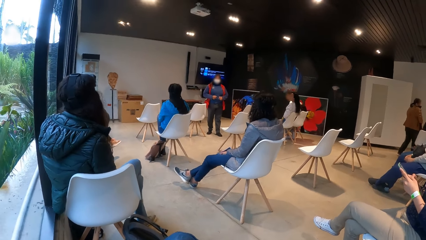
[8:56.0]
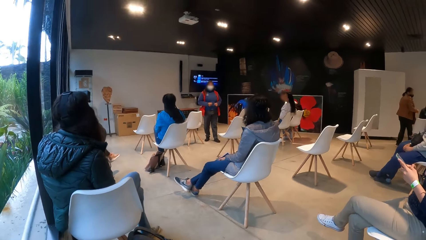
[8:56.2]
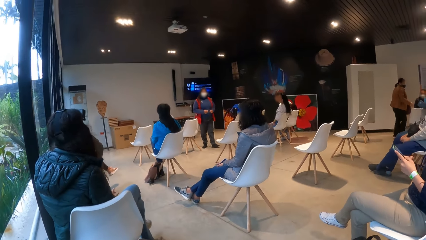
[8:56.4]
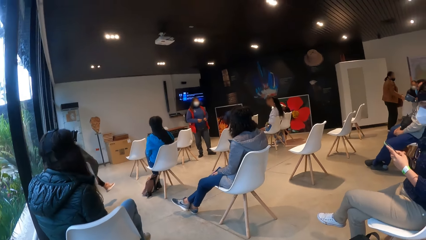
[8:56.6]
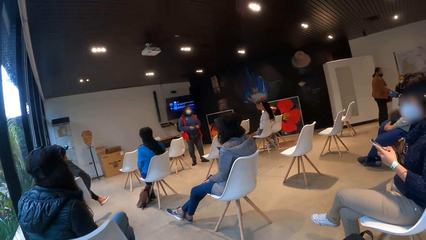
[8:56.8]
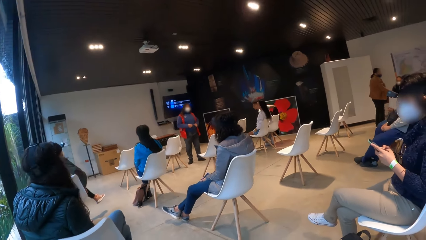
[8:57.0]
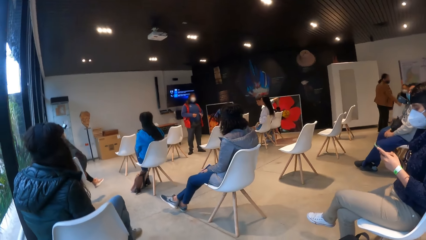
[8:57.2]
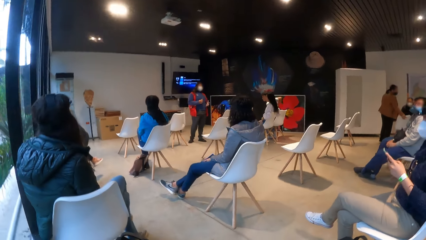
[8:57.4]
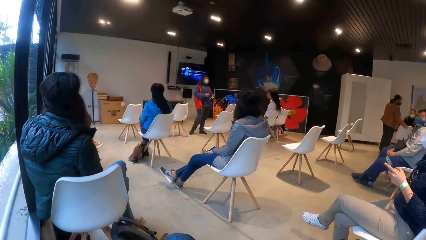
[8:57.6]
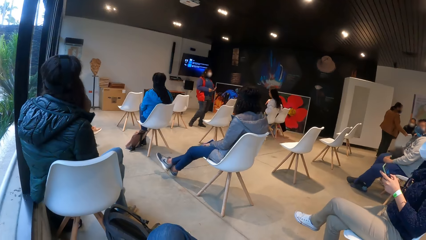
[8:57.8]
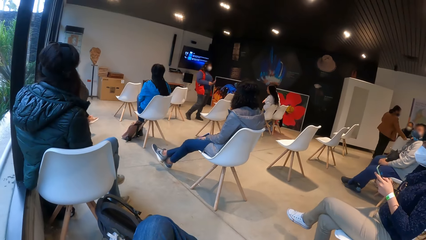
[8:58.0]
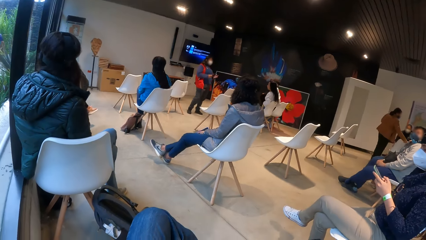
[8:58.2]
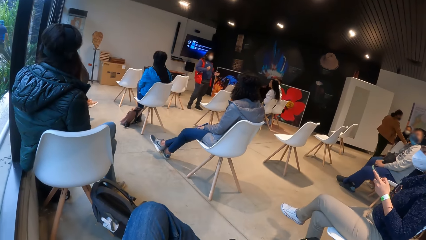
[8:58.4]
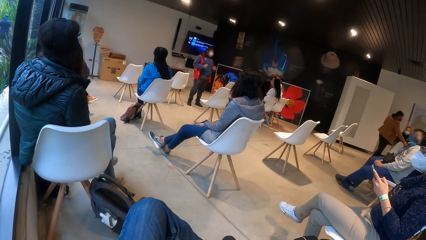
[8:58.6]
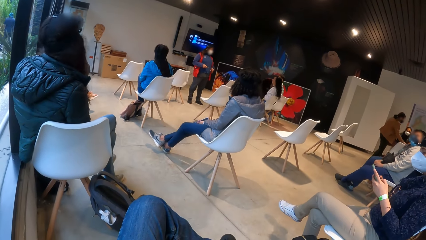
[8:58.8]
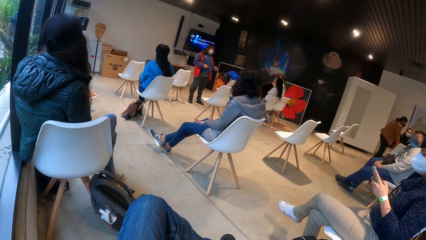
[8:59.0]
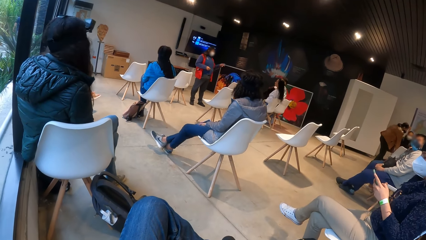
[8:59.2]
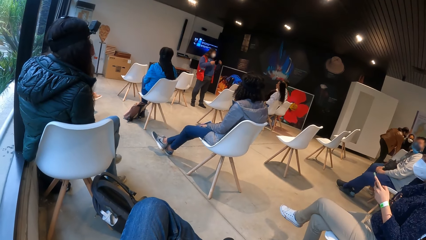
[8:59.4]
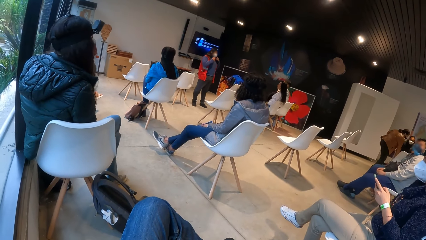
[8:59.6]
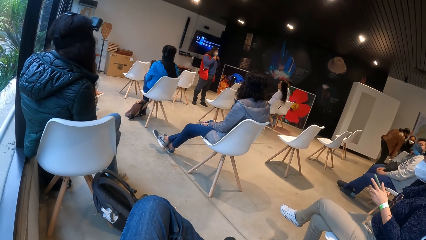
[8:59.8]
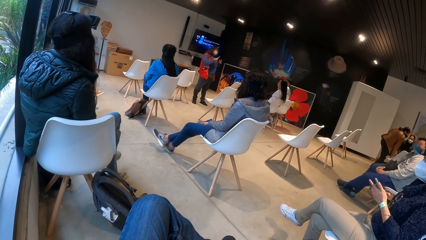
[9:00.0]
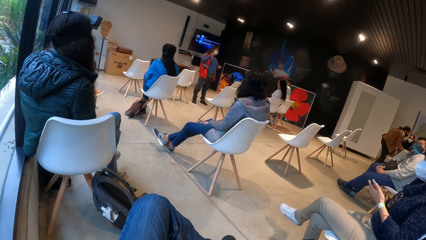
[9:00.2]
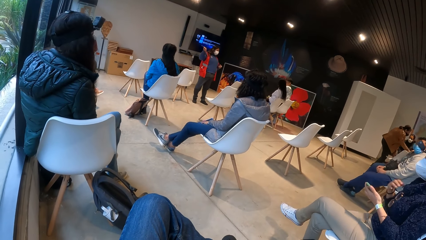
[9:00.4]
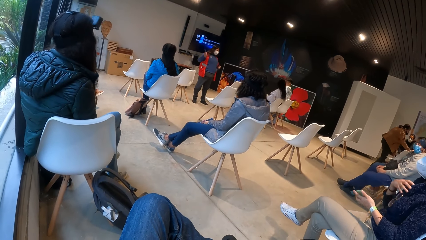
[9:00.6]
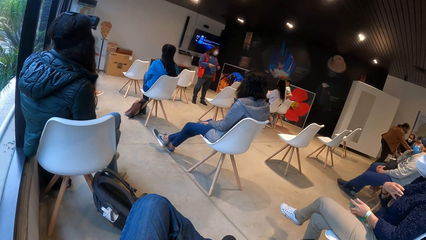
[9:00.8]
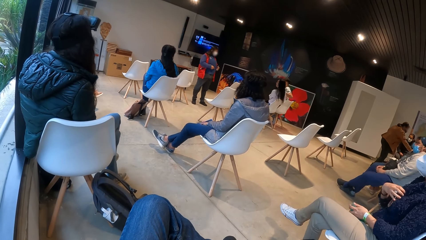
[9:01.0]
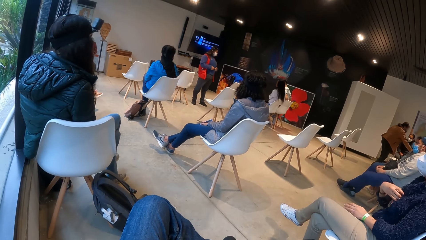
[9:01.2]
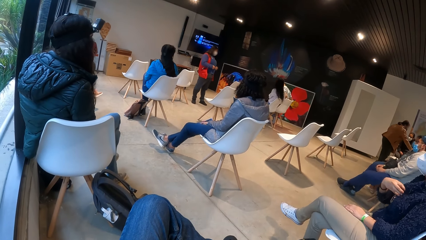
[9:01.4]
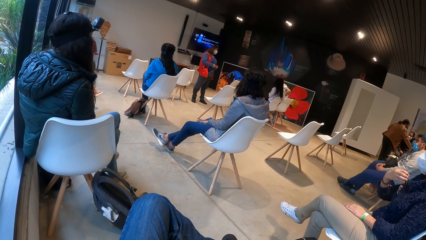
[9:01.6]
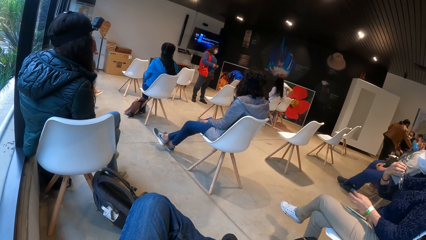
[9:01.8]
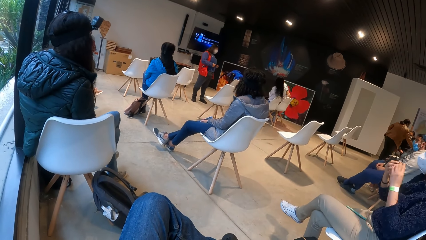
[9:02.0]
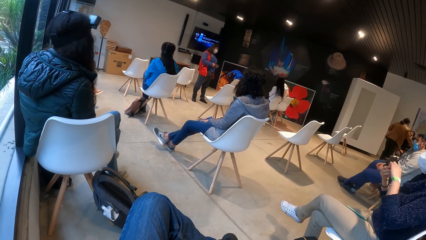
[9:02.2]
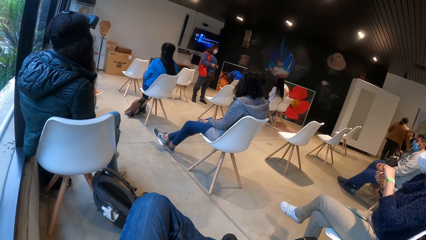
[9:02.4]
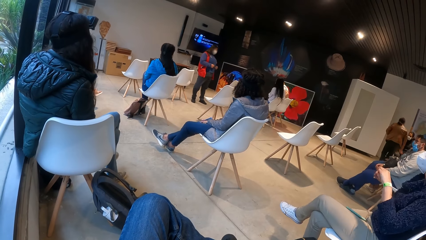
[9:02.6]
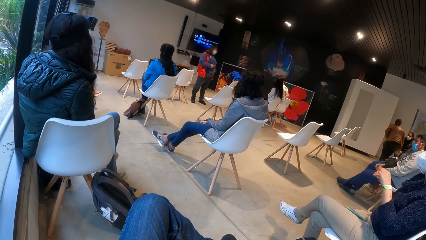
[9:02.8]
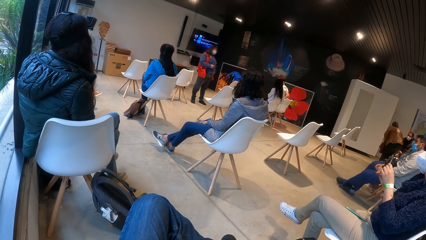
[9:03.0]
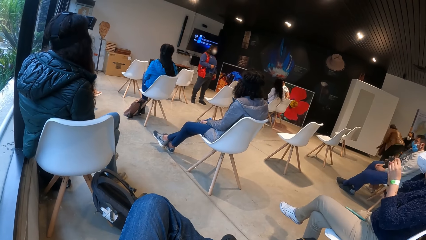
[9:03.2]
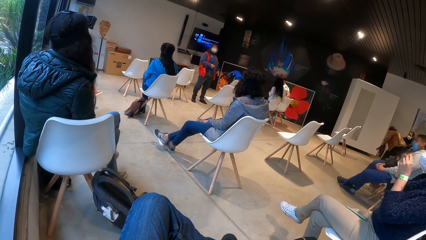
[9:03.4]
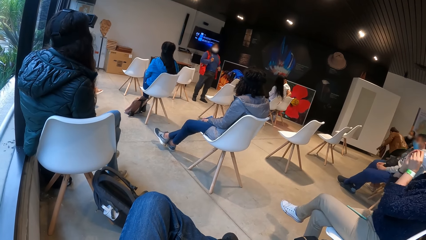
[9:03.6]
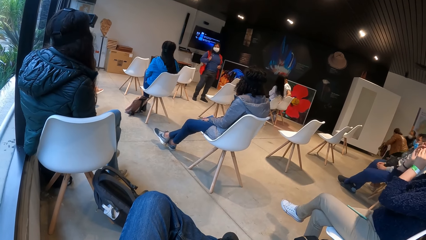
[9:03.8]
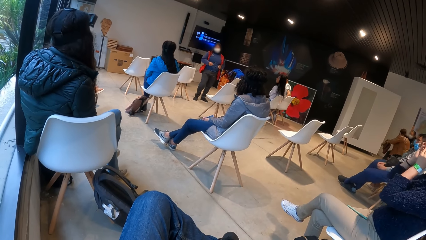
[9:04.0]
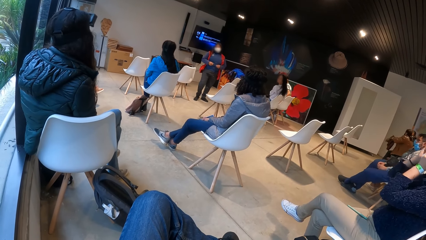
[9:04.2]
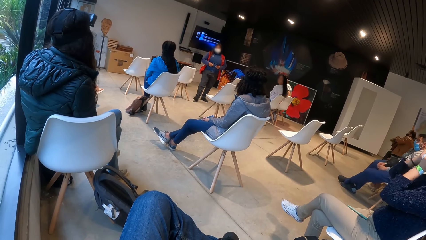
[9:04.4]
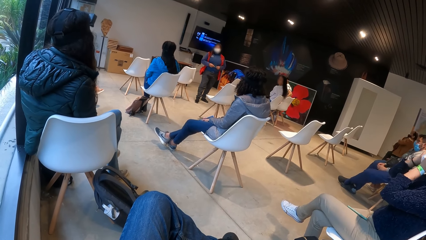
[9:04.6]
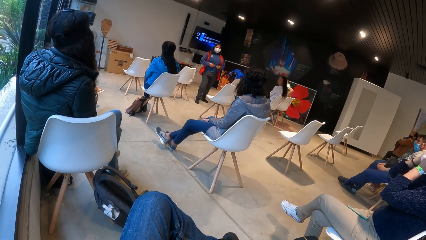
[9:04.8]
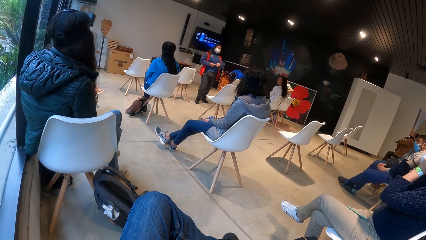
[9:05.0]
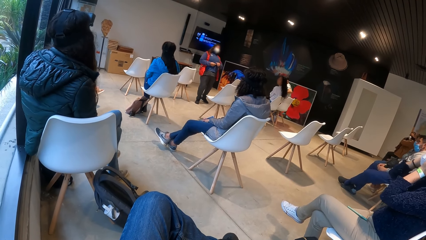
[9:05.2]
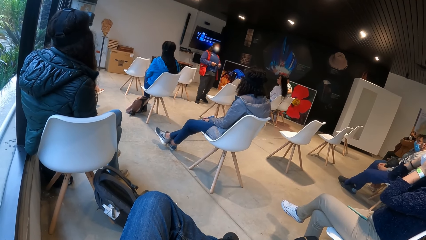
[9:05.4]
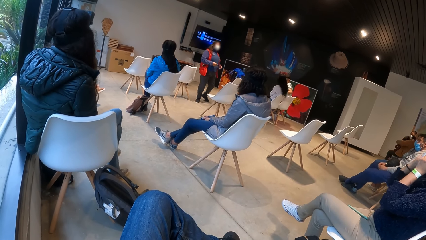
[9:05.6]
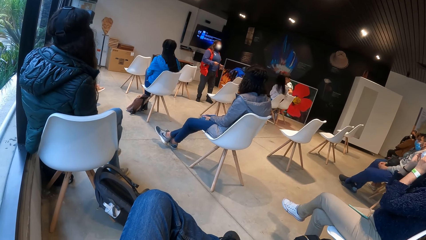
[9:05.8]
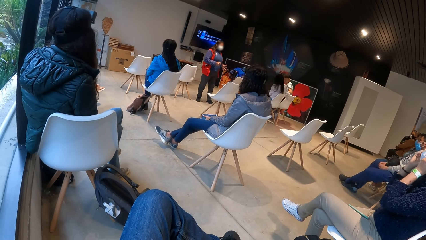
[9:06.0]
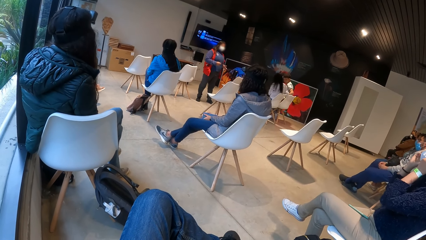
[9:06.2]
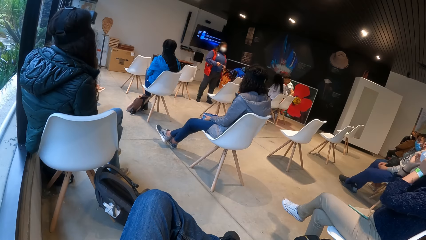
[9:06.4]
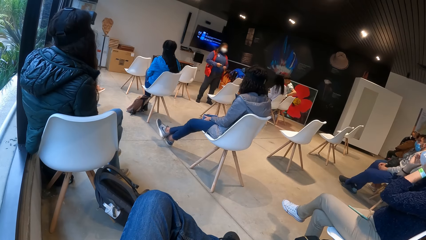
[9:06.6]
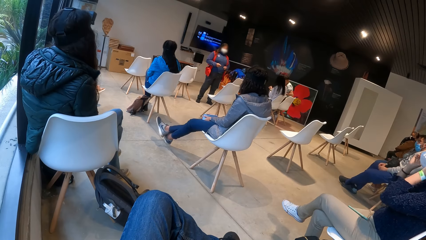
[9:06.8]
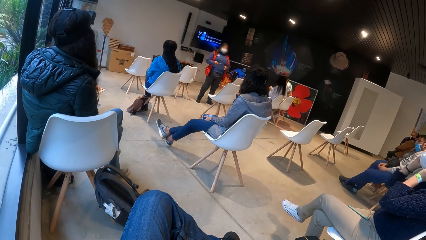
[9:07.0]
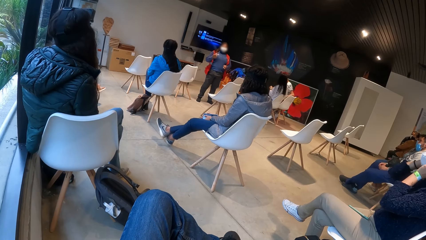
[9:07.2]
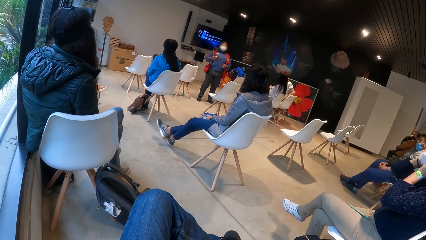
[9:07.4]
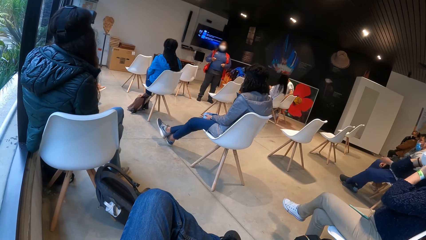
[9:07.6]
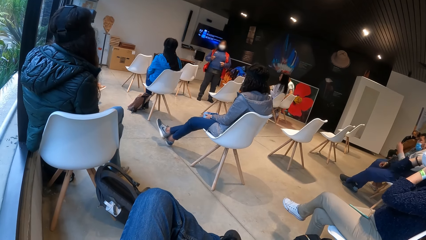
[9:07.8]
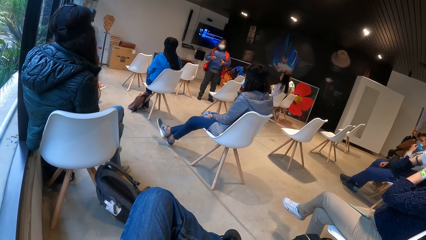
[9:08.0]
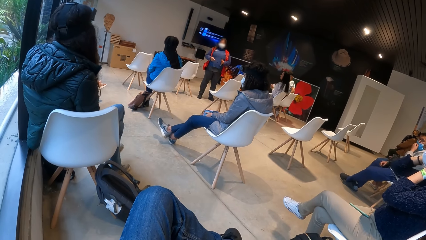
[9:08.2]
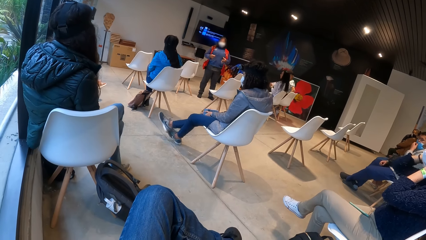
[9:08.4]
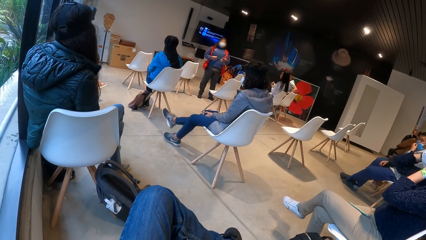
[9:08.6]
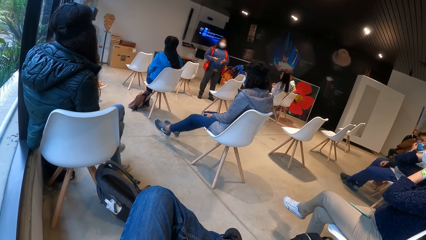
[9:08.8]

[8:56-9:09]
The woman holds her phone with her left hand. The woman takes a pair of glasses from the neck of her sweater with her right hand. The camera wearer picks up the glasses from the pocket. The woman extends the temples of the glasses with both hands. The woman wears the glasses on her face with both hands. The camera wearer puts the glasses on.

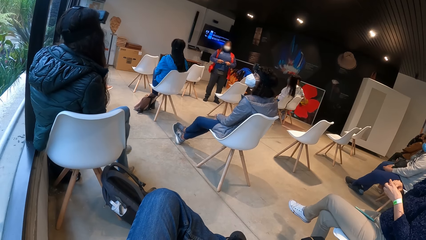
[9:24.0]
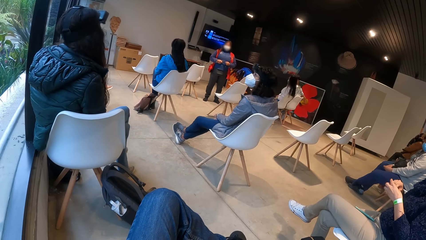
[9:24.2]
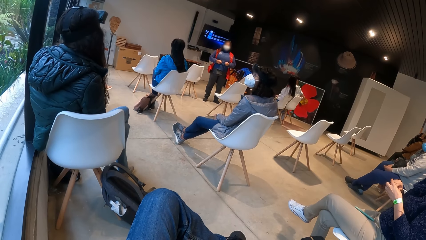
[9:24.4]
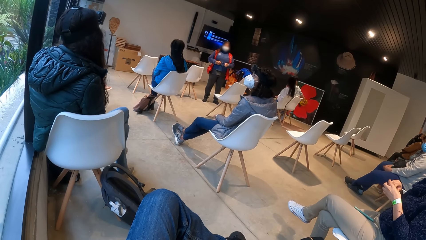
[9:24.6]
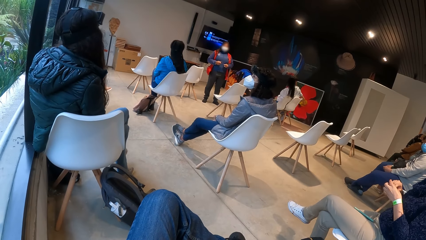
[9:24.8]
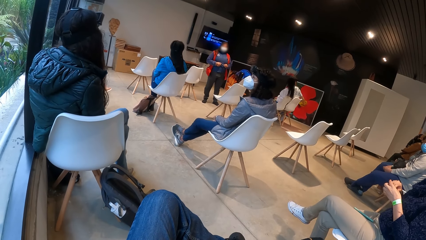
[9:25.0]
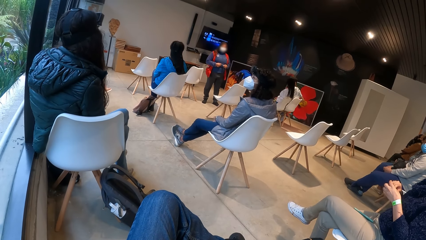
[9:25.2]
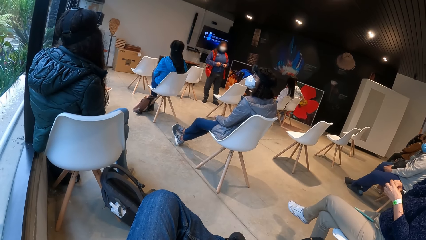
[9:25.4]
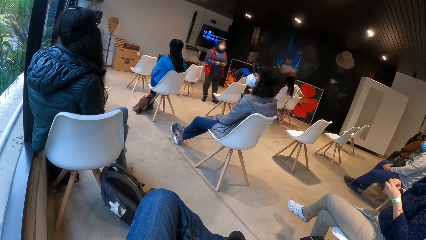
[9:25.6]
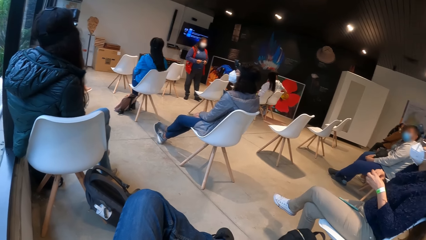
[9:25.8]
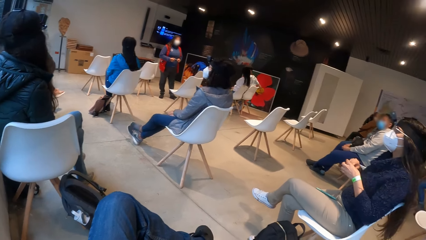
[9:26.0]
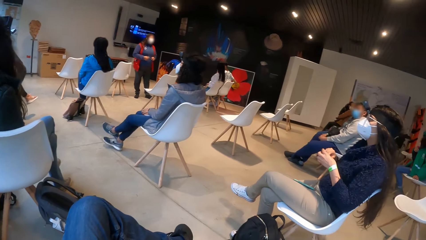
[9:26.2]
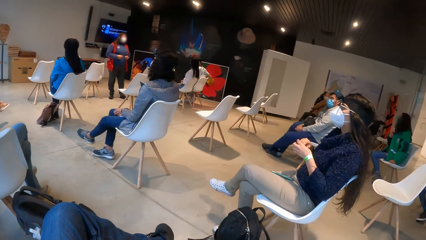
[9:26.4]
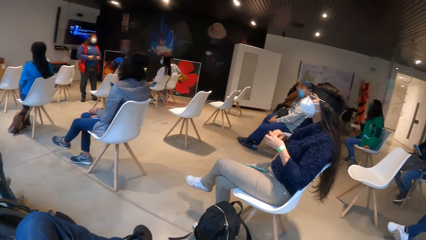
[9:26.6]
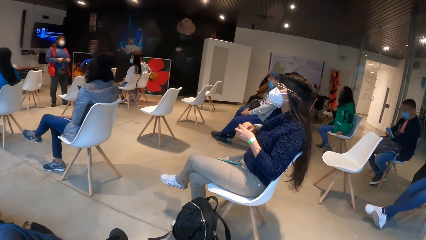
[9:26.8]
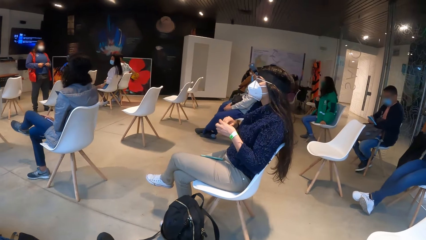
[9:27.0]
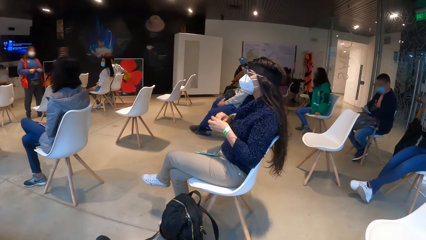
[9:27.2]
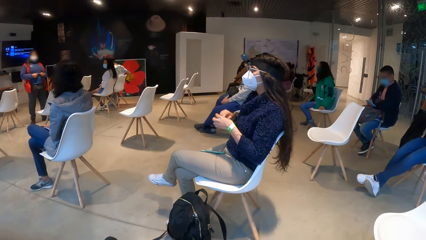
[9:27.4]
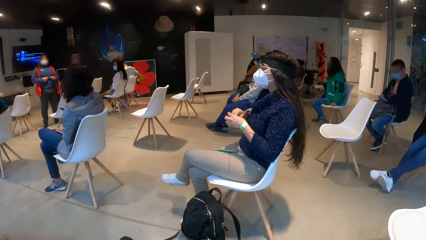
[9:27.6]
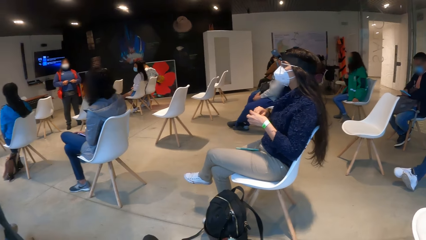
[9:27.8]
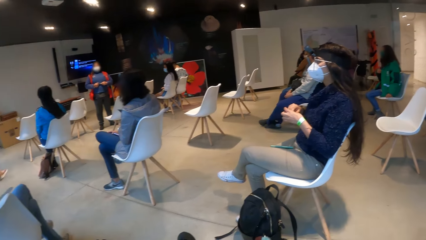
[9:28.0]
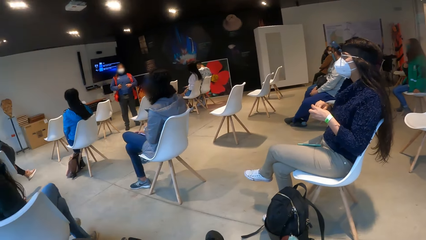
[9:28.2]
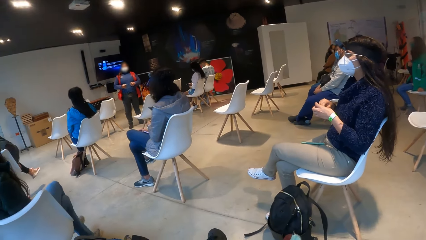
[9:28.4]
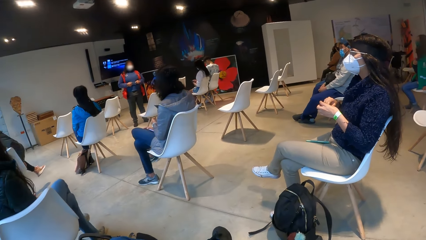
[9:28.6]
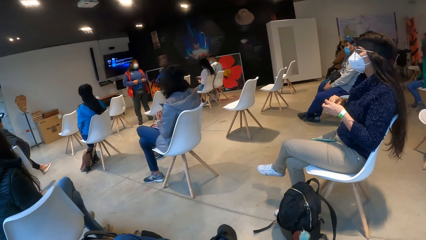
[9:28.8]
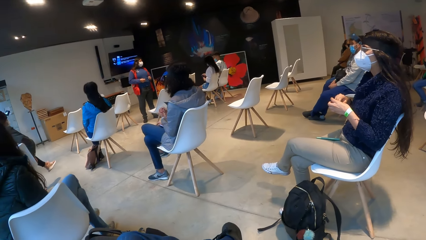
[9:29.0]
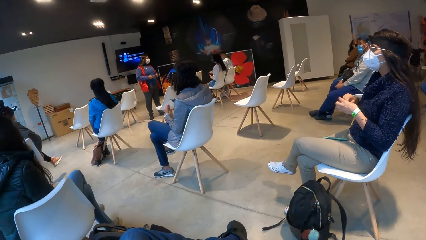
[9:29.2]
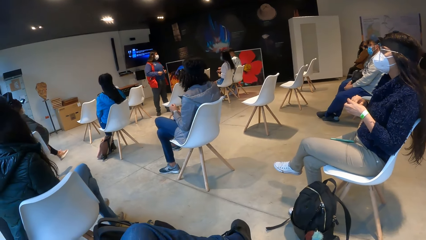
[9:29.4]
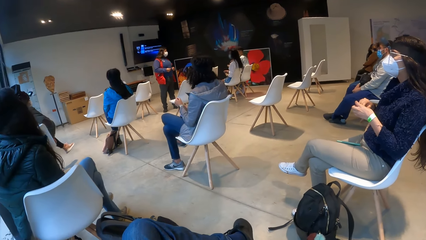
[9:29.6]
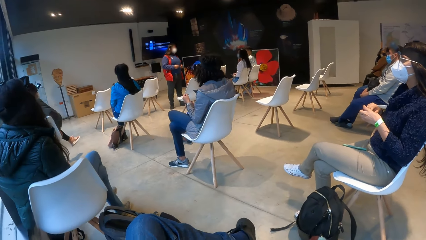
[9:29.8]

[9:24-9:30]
The camera wearer looks around.
